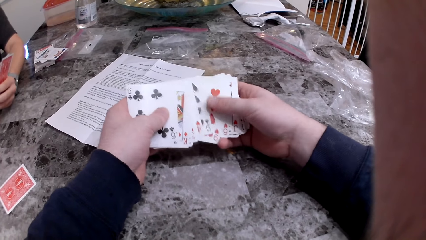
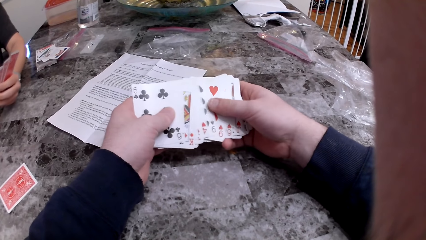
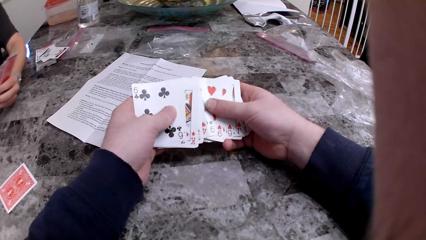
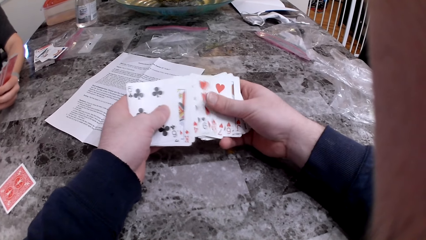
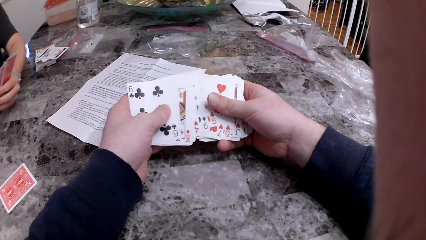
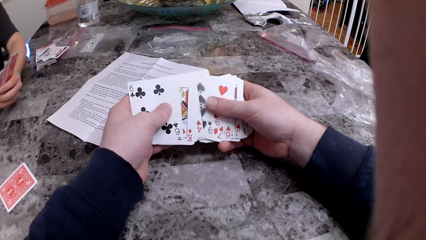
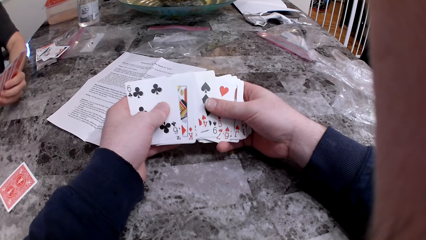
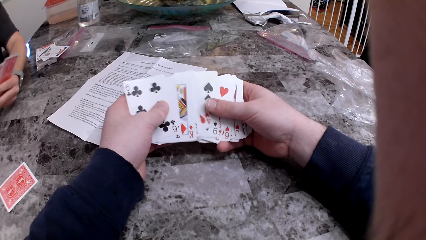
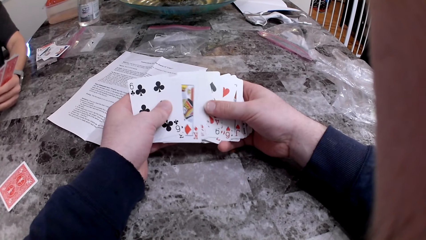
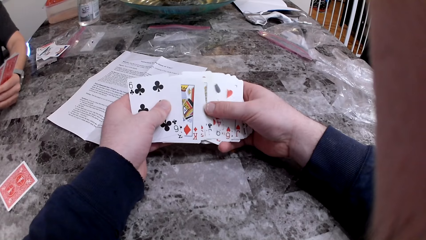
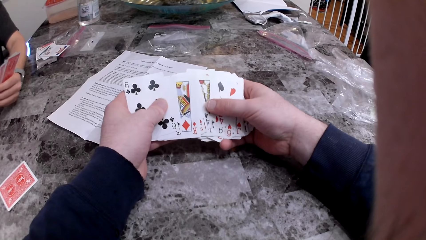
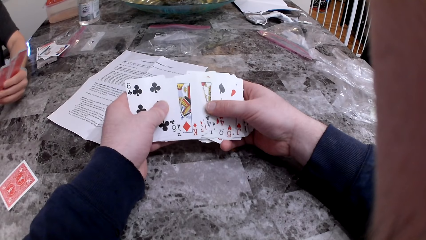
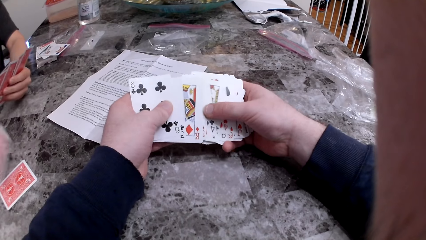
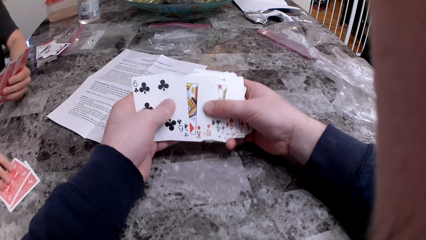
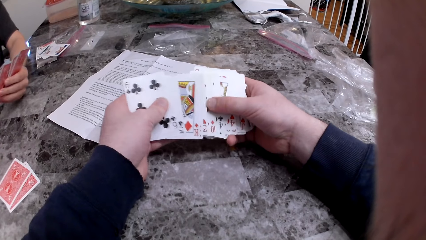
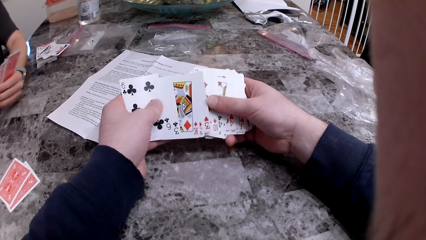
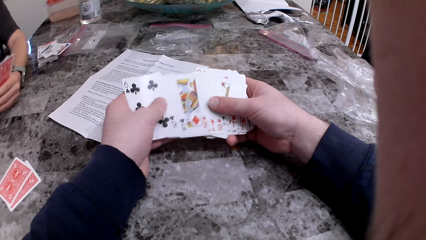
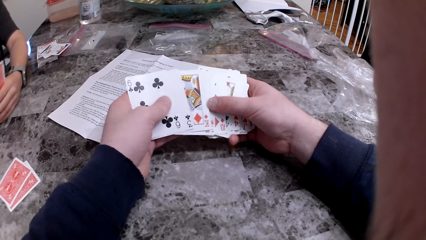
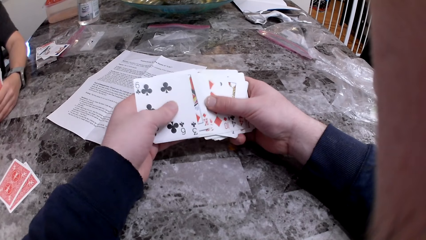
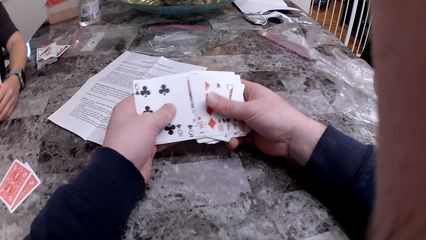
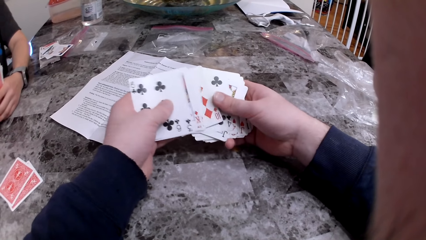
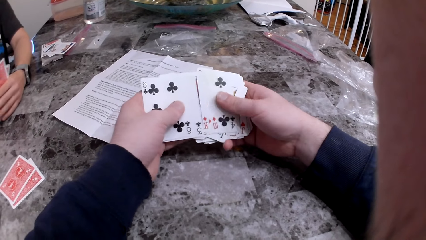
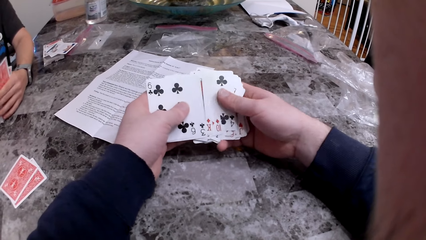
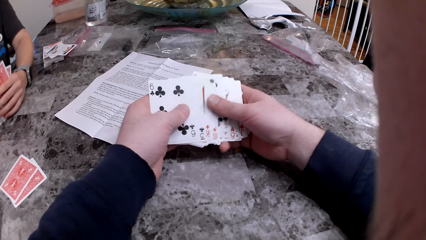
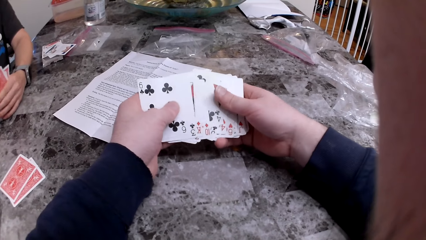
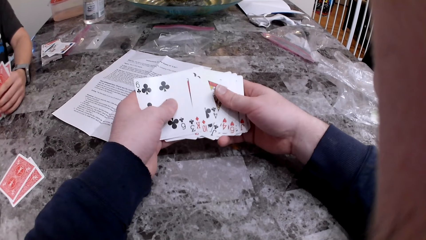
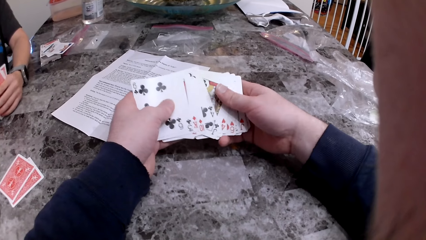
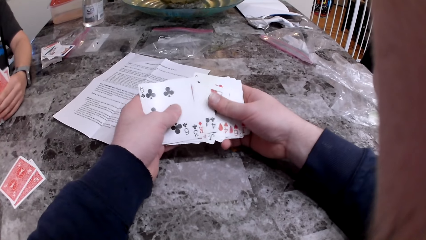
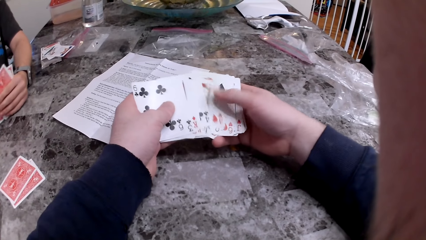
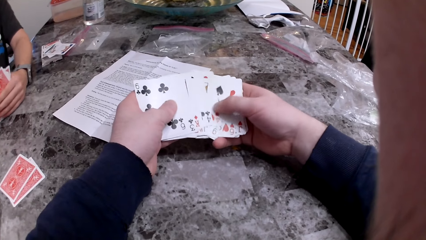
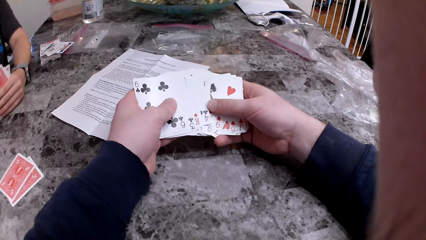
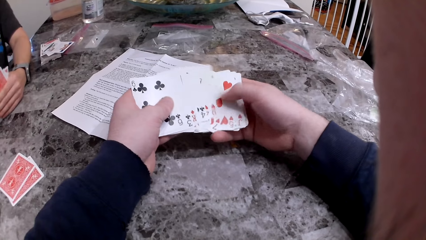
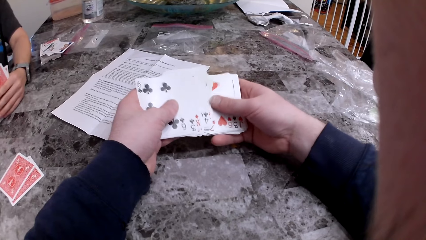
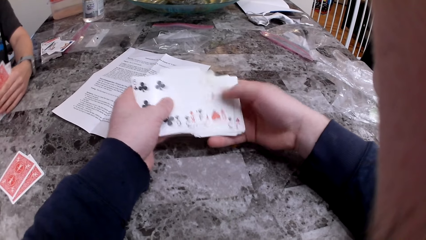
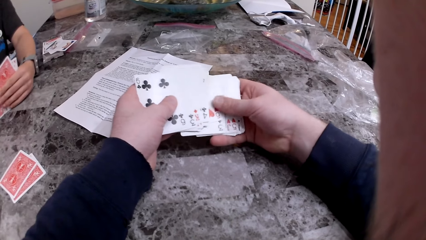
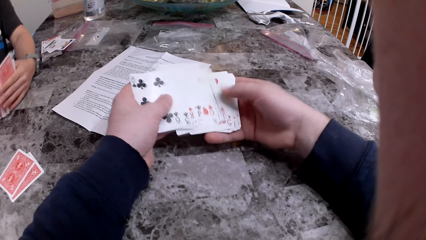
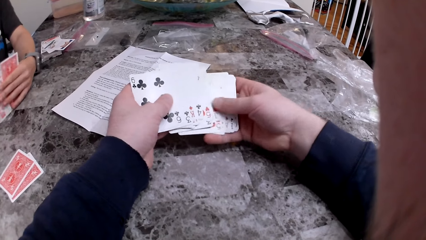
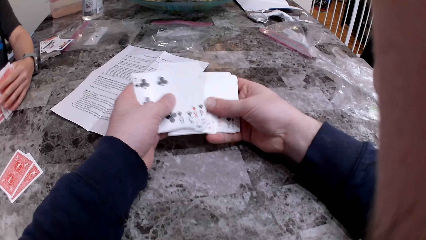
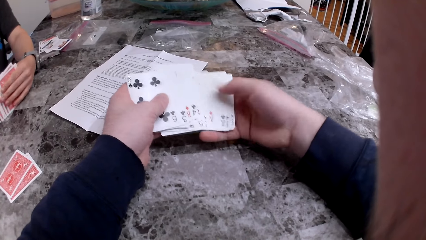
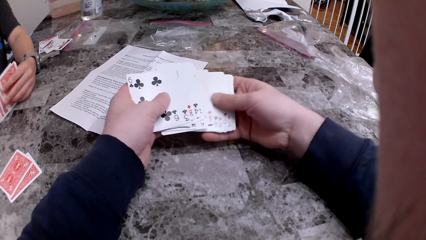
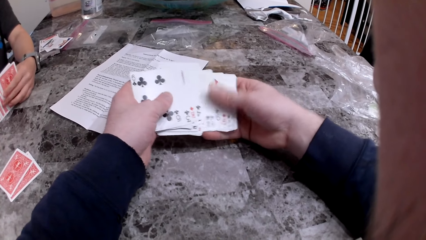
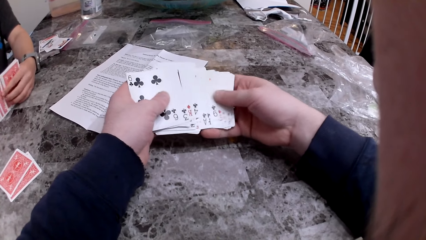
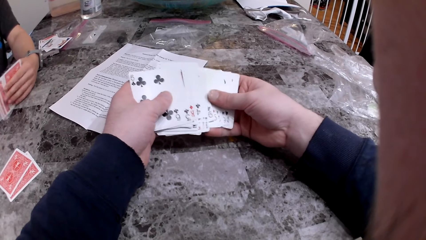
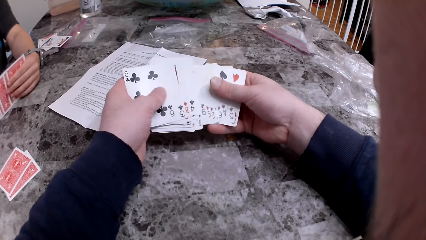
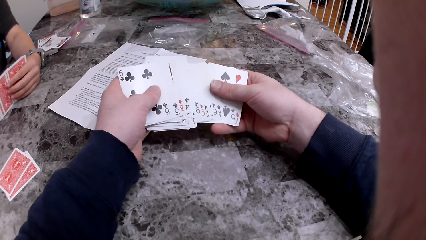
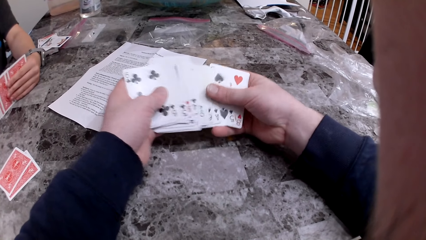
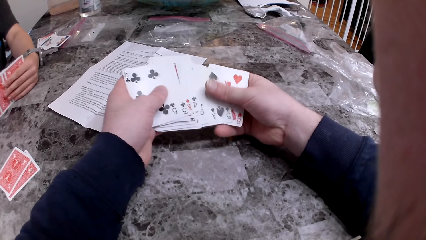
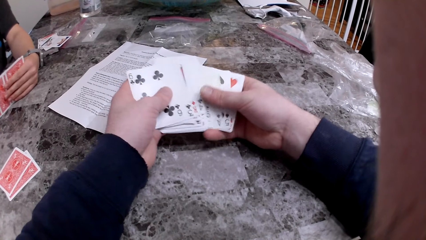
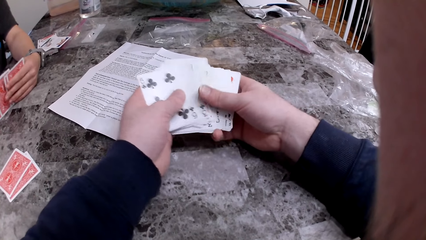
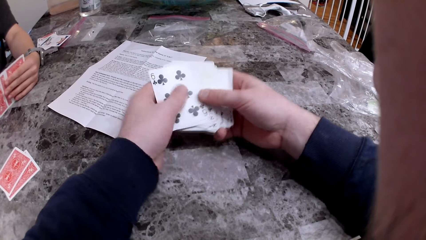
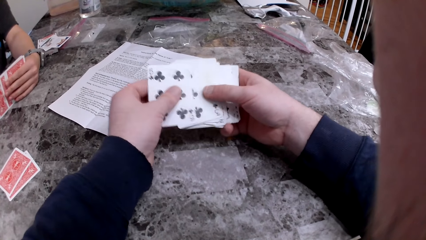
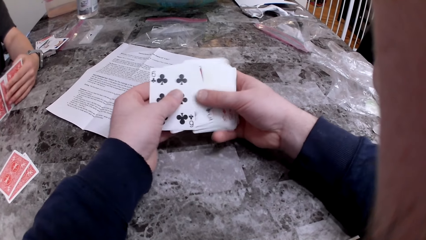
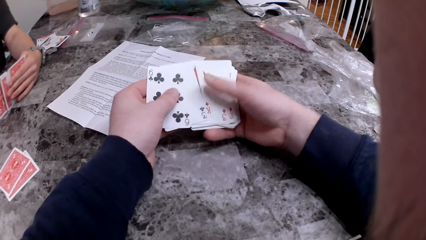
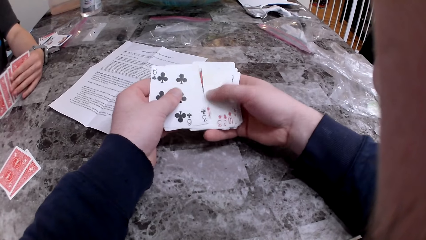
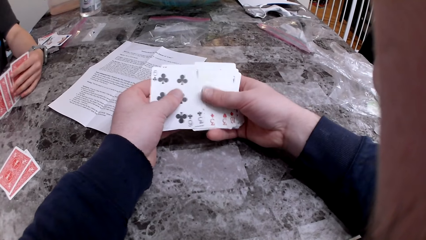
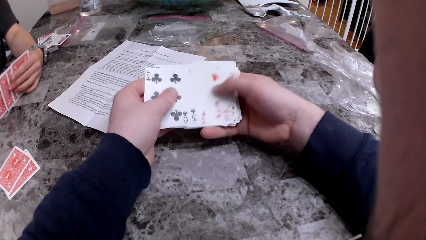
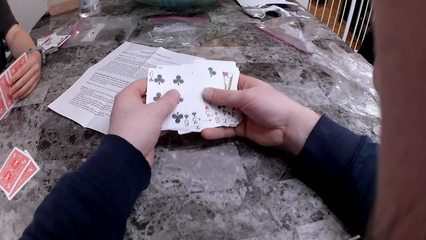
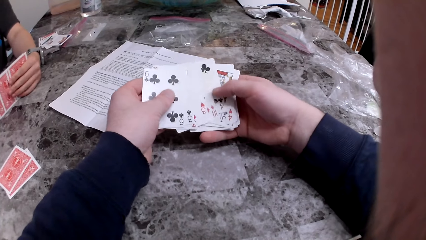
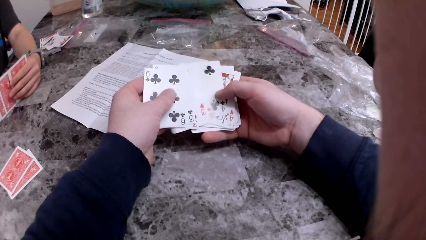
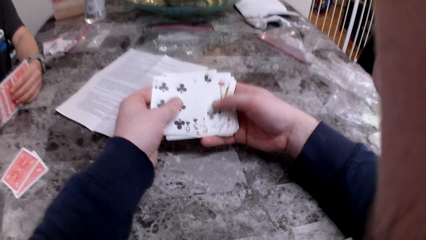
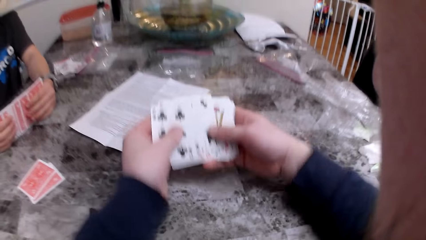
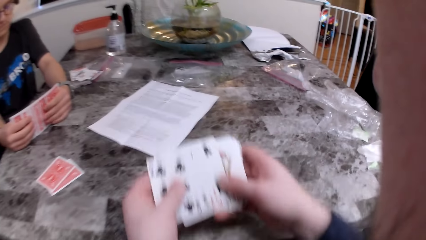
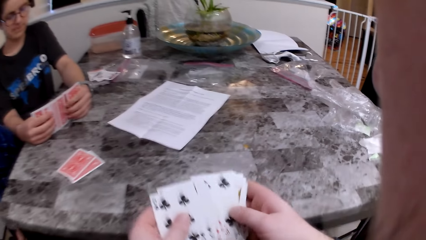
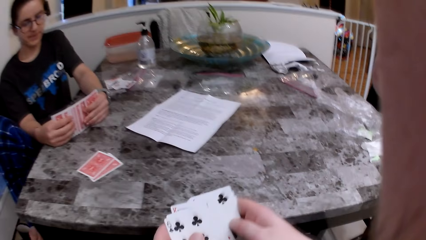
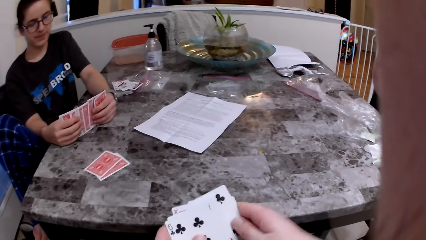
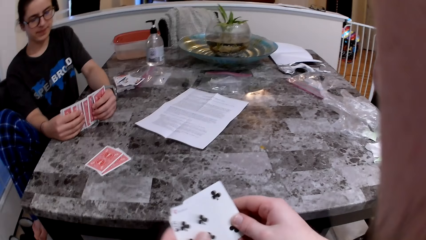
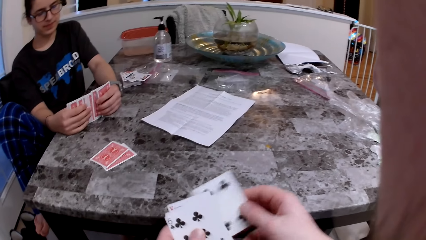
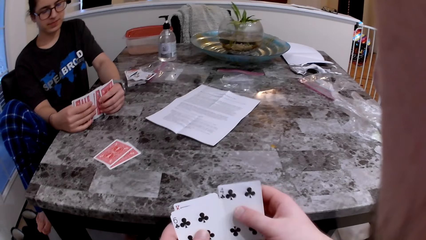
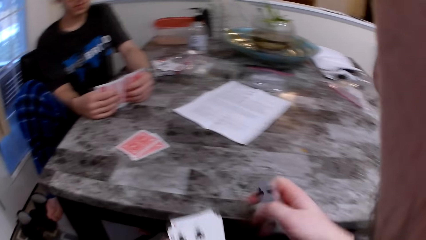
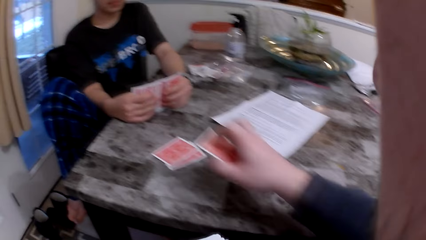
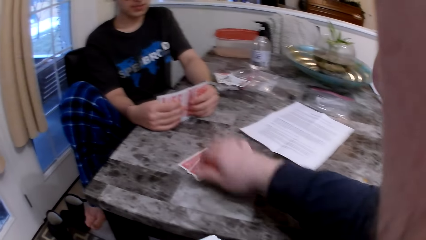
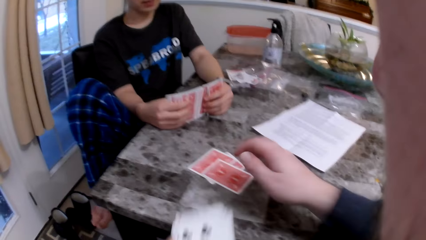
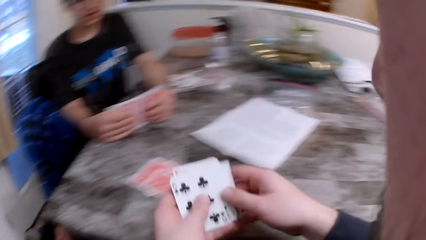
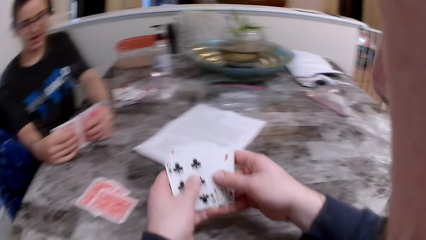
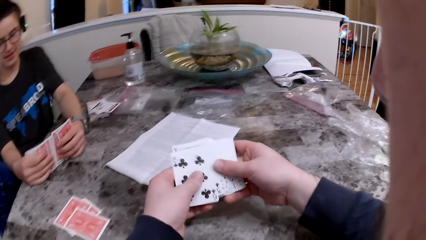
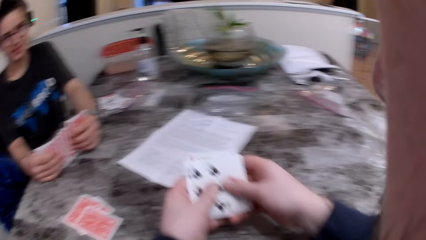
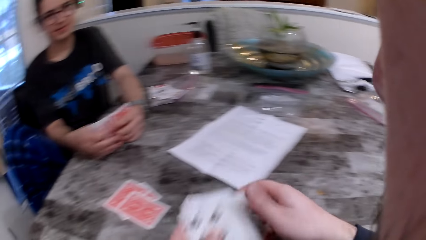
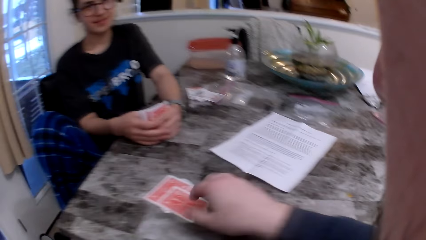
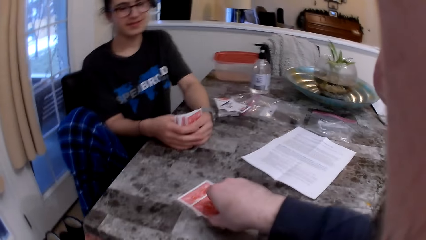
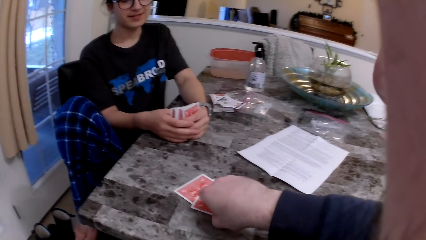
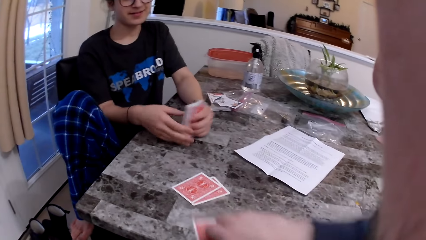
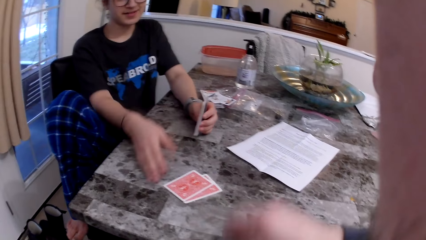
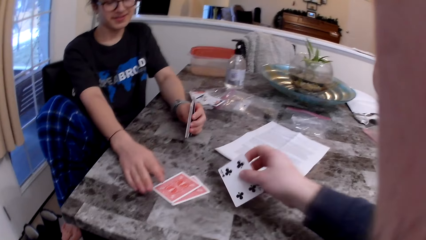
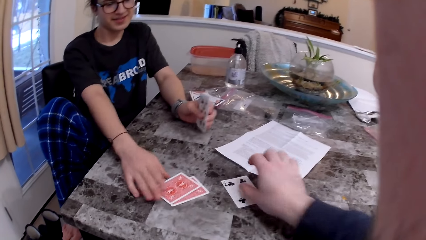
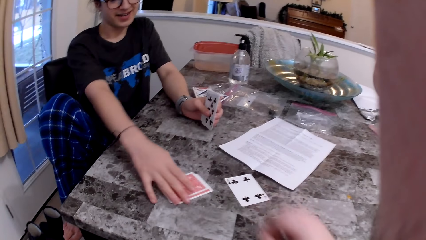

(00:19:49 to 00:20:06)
The woman puts the card on the table. The camera wearer drops the card in his right hand on the table. He flips the card on the table with his left hand.
